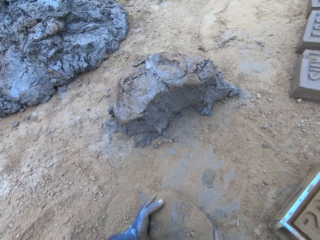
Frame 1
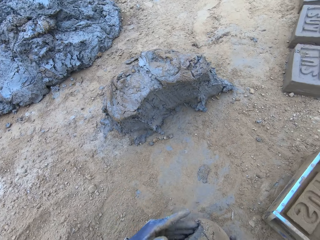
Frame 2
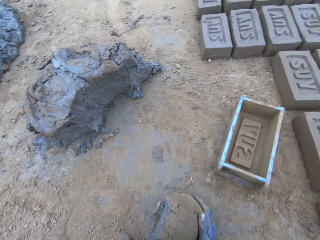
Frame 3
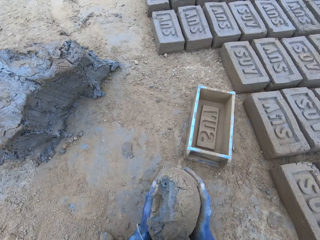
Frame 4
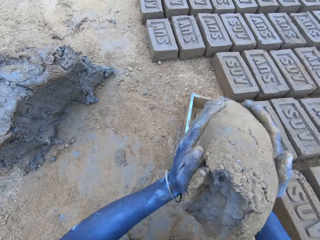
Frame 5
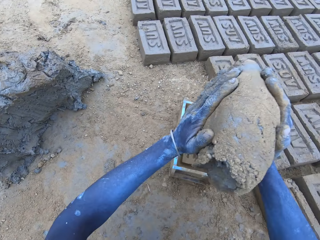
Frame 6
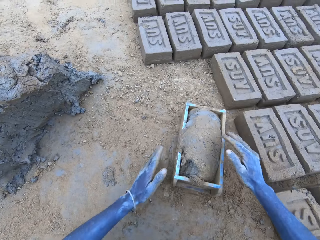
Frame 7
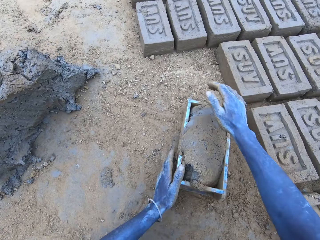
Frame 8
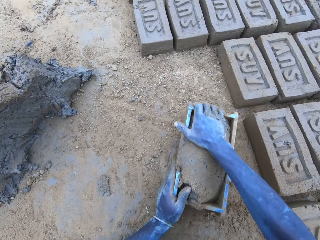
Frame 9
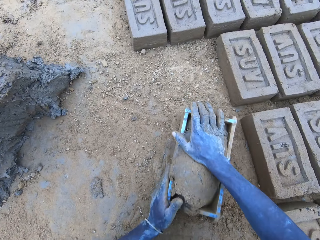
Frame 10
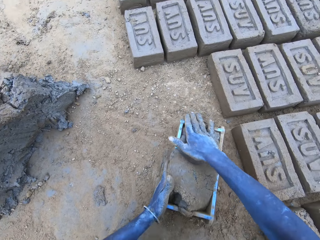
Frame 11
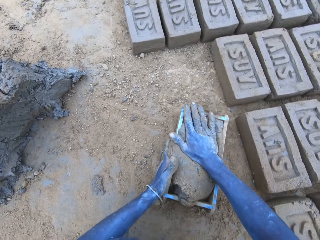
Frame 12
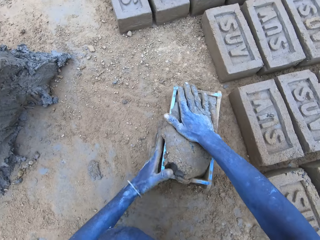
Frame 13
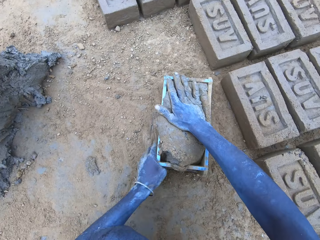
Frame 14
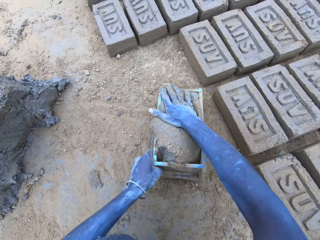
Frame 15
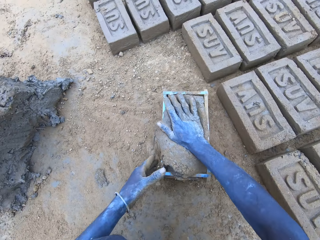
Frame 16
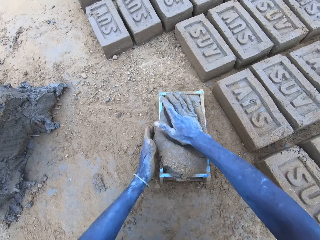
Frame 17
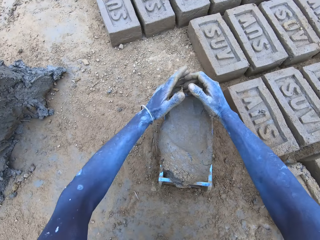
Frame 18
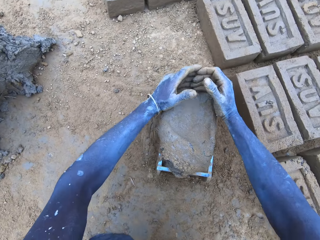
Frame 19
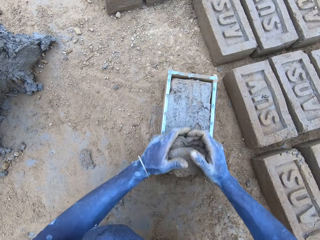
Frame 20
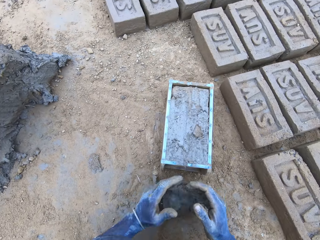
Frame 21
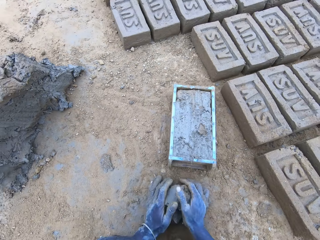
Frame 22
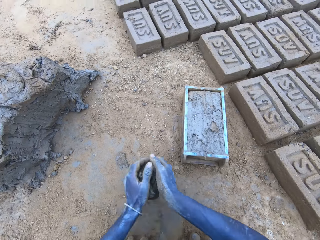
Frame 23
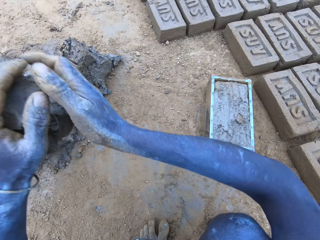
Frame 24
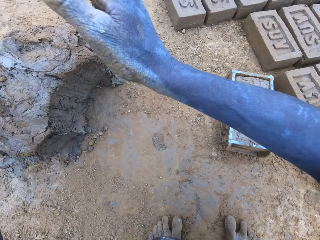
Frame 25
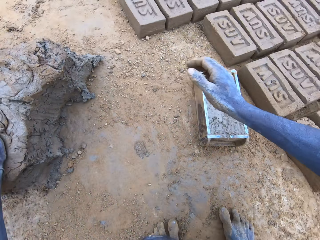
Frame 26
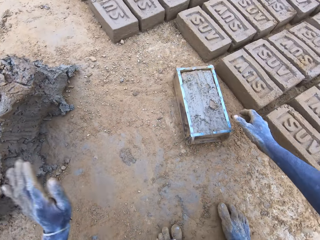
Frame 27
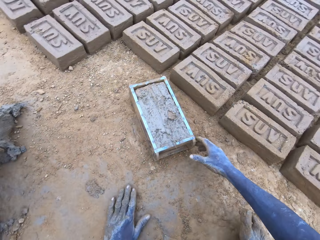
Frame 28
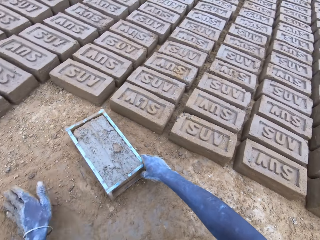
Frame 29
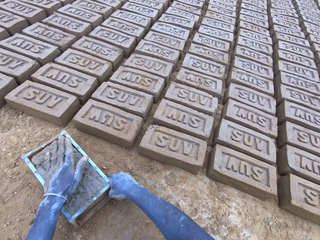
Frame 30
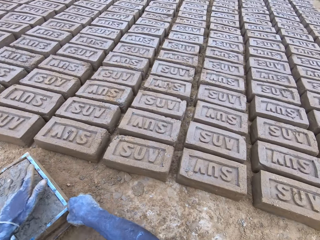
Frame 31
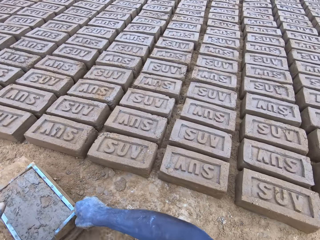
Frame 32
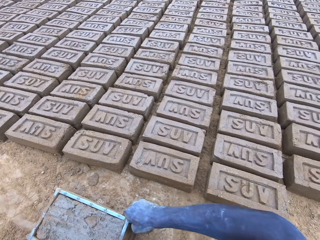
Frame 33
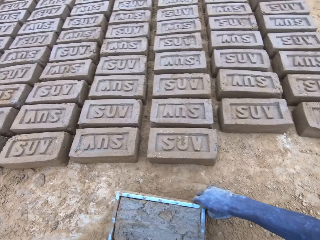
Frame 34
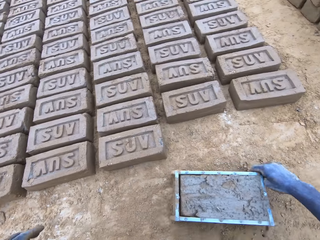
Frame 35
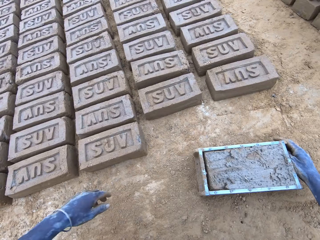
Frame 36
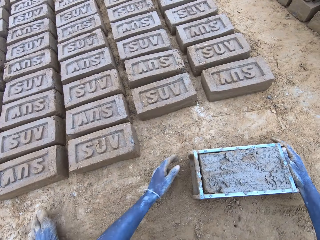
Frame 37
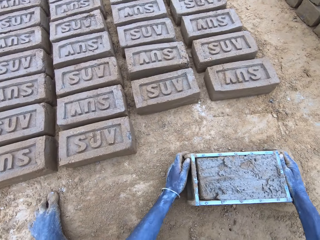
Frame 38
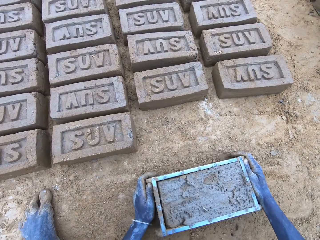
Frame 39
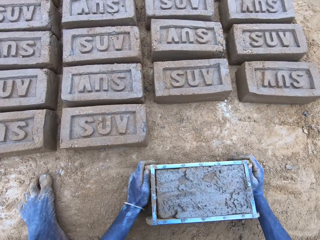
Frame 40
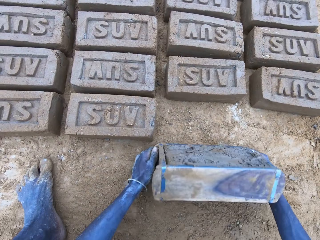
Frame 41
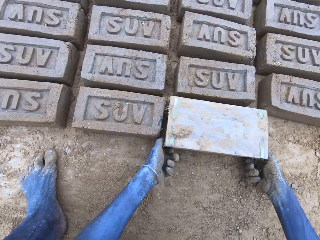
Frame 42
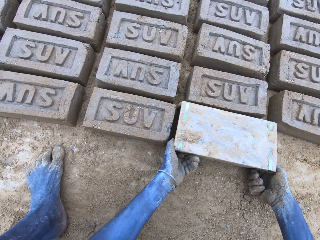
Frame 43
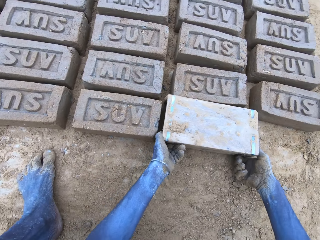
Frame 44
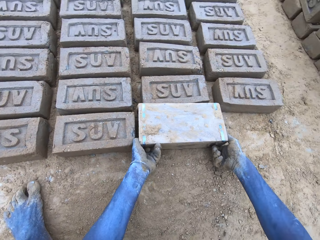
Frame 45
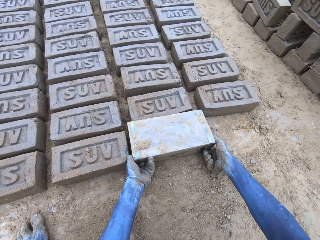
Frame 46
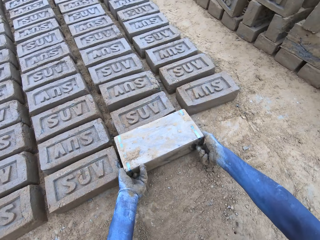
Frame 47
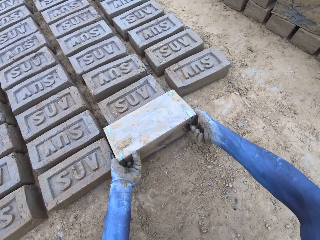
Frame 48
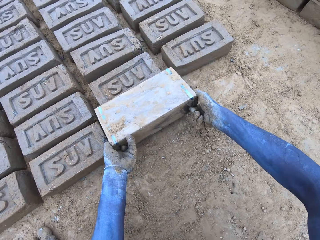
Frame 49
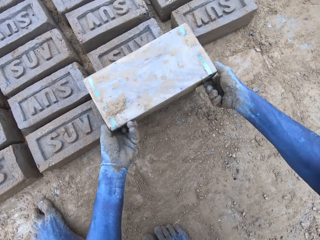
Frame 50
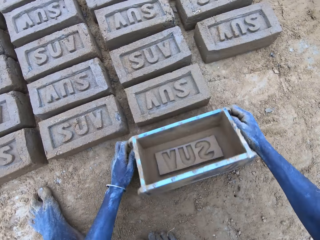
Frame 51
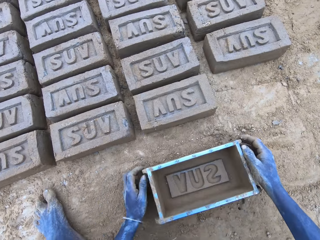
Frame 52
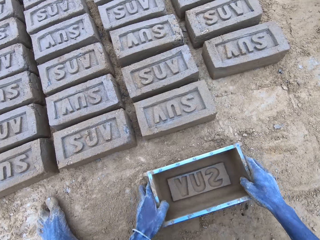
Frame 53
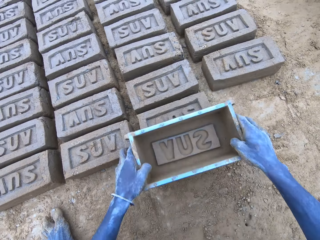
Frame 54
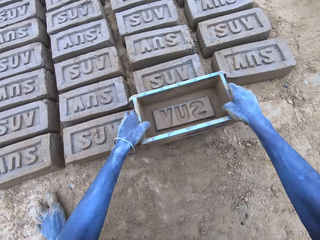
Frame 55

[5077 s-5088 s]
The camera wearer drops the mud in the brick mold. They reduce the mud from the brick mold. They put the brick on the ground.

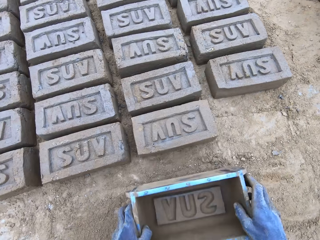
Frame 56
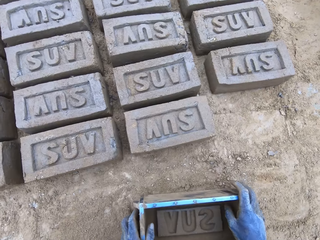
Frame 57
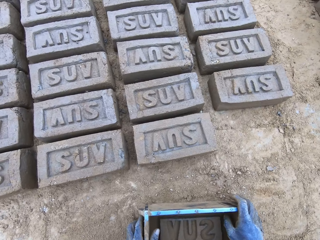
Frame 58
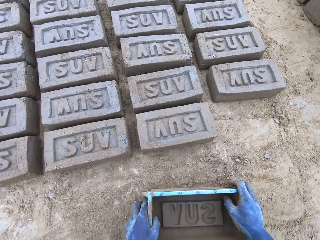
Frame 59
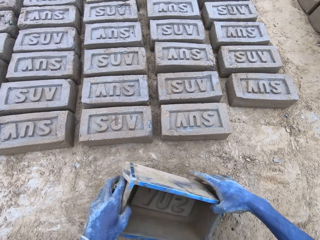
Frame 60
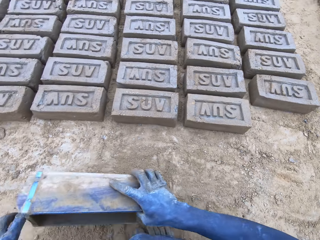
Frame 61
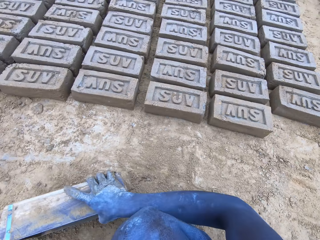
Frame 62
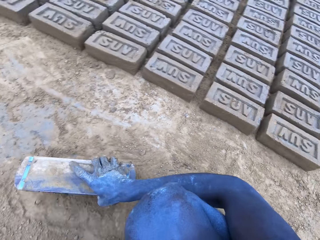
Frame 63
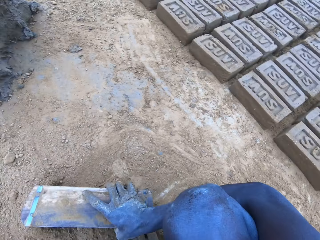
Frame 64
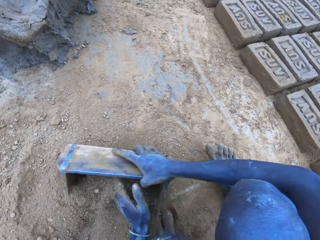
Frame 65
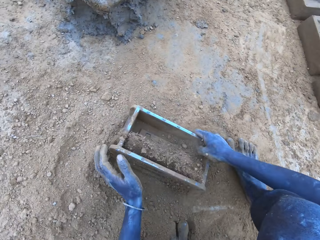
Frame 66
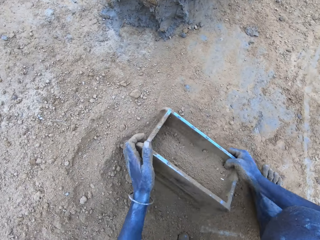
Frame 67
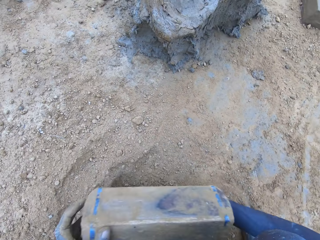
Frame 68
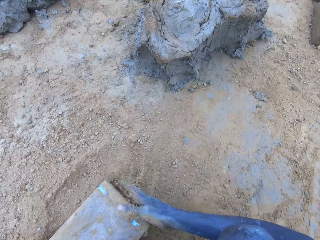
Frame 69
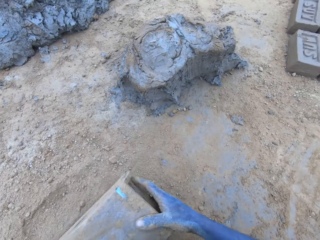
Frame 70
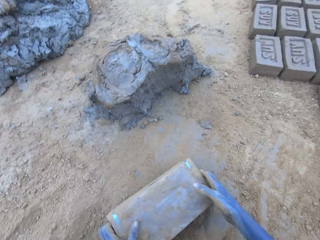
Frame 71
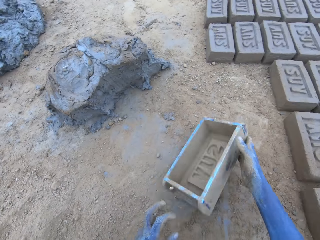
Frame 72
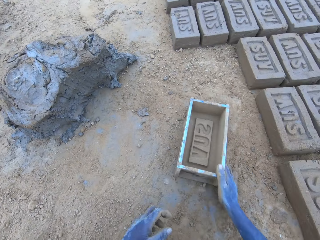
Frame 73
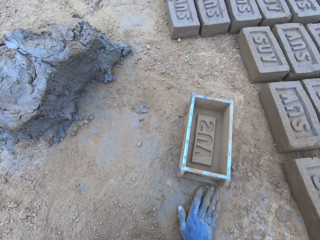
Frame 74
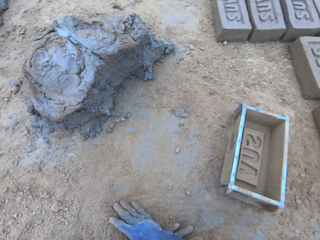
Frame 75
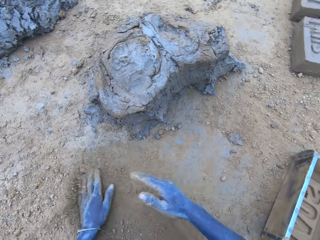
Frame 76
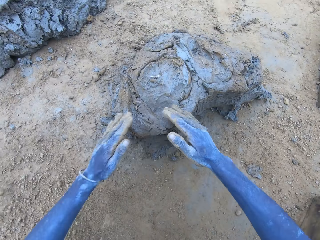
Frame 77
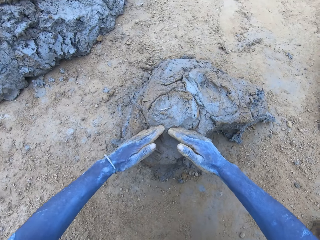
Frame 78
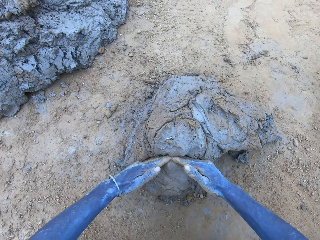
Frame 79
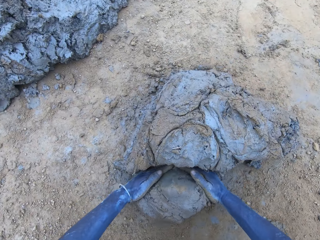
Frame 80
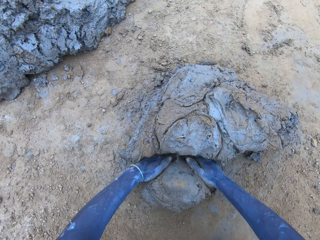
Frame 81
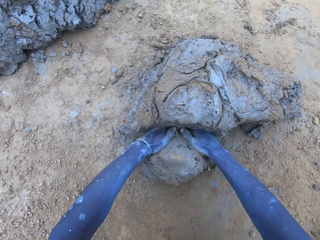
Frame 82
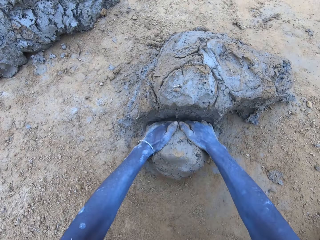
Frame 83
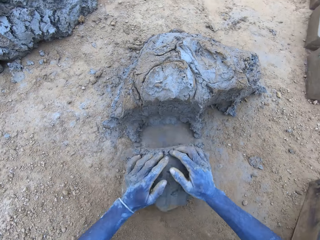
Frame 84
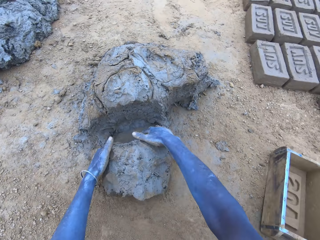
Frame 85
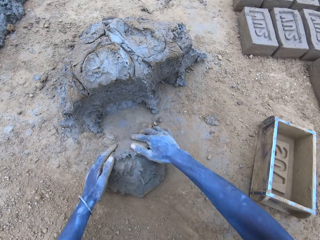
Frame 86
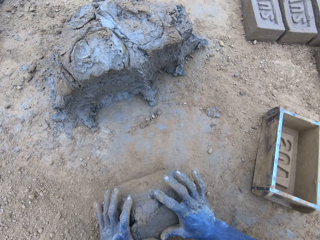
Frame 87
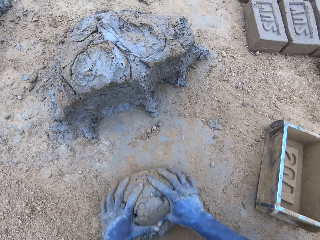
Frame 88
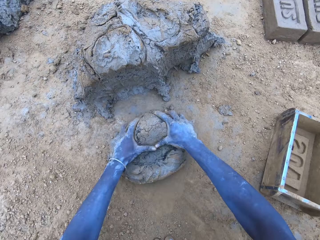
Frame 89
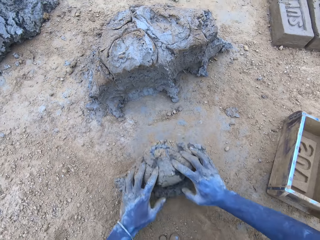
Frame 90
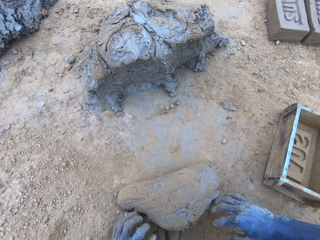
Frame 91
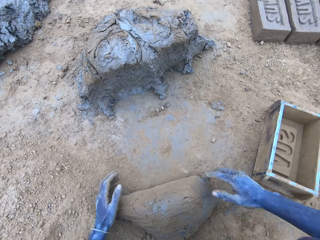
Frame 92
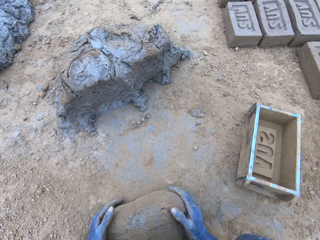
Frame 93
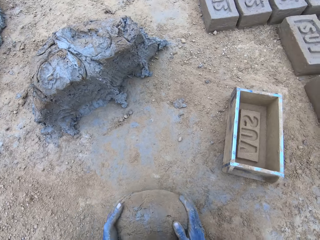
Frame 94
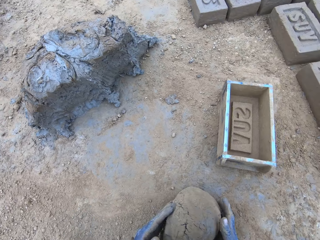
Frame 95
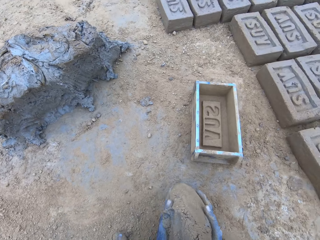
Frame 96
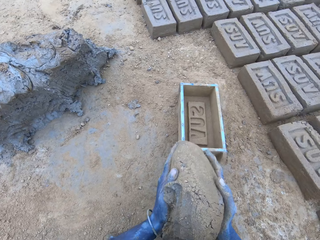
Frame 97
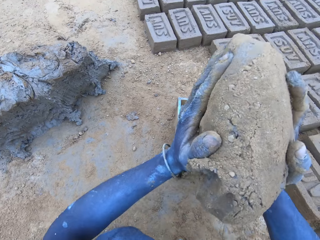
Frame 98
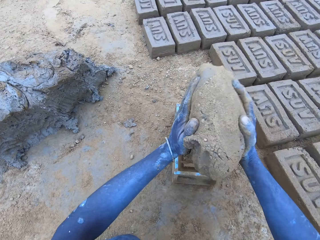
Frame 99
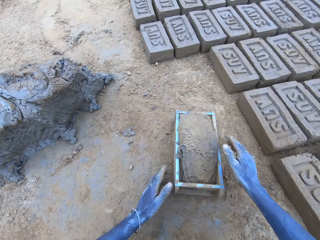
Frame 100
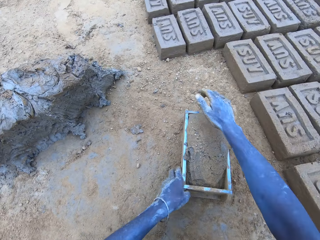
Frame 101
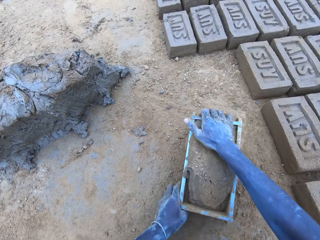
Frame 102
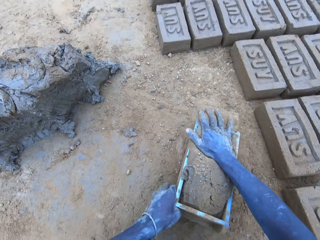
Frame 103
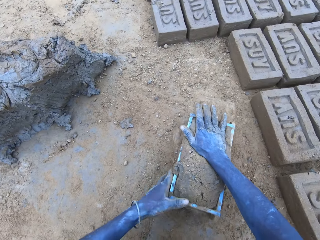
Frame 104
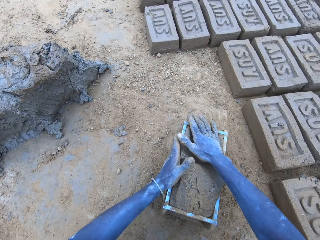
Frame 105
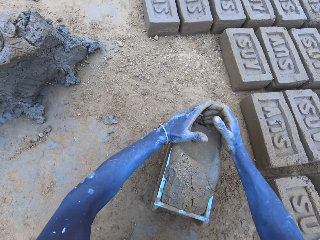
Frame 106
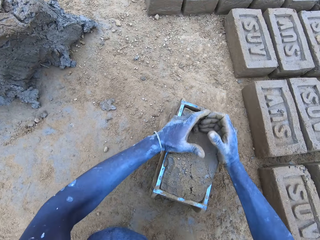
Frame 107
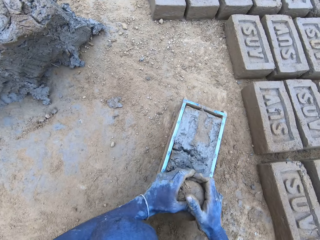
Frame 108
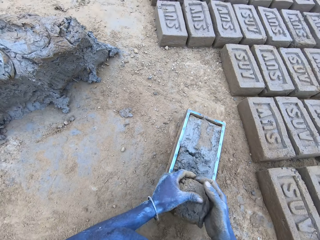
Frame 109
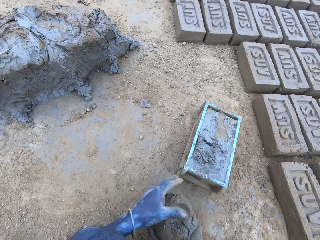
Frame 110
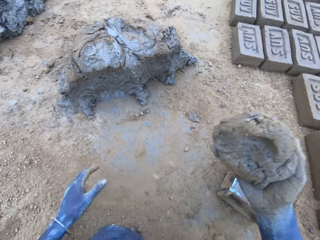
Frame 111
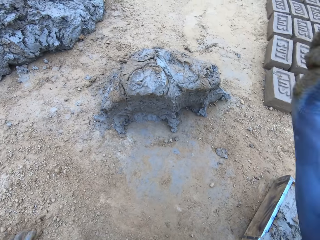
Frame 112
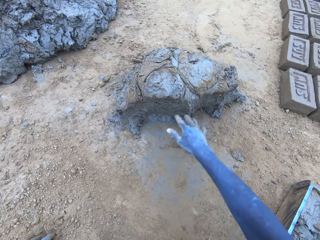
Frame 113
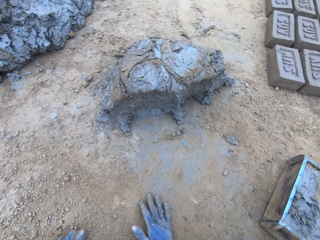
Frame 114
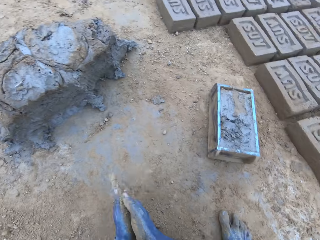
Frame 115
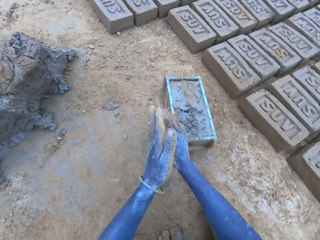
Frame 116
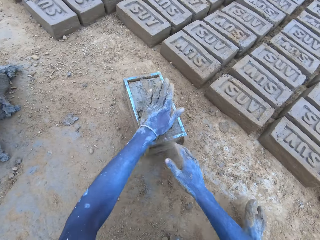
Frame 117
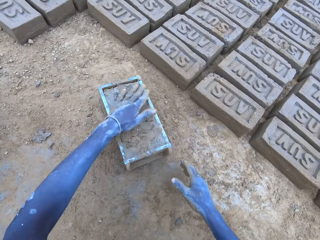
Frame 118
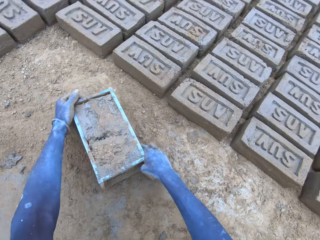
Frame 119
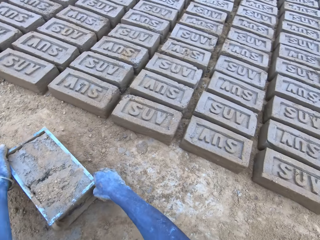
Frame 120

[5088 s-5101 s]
The camera wearer puts soil in something. They cut the mud. They put the mud in something. They drop the mud in the brick mold. They reduce the mud from the brick mold.
